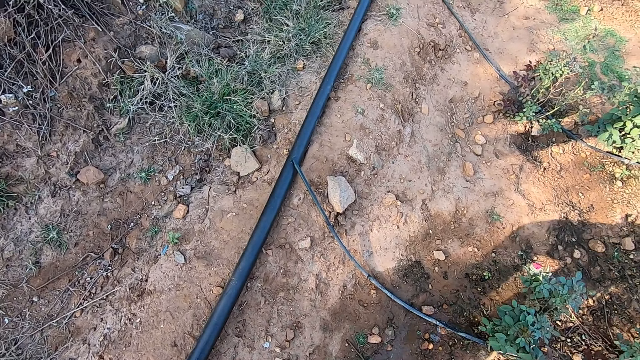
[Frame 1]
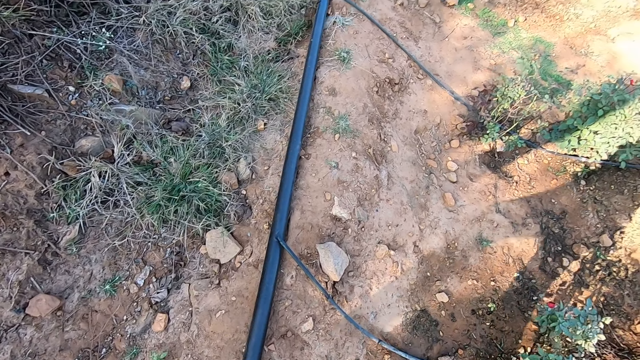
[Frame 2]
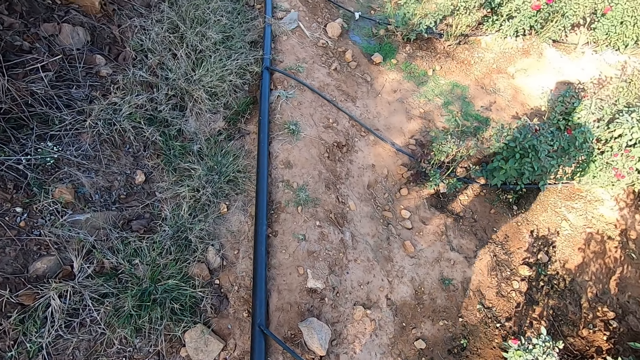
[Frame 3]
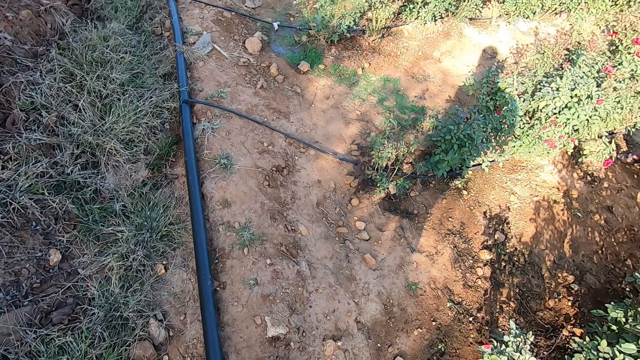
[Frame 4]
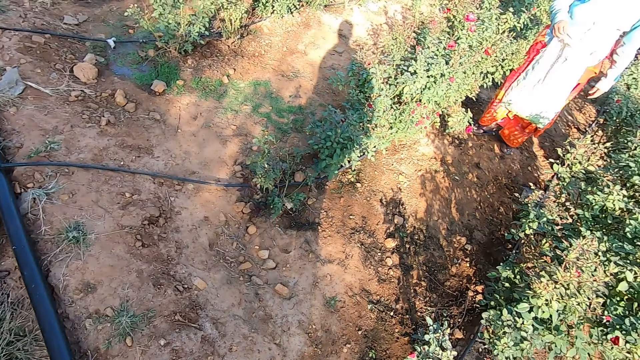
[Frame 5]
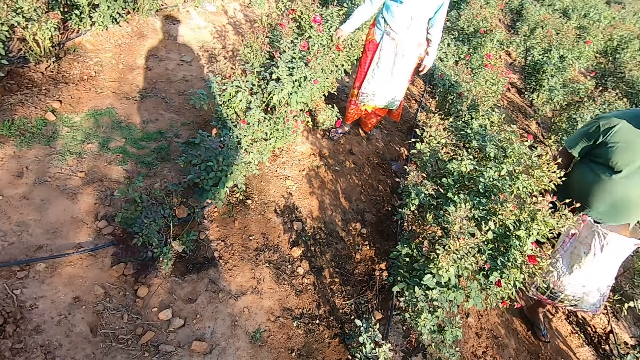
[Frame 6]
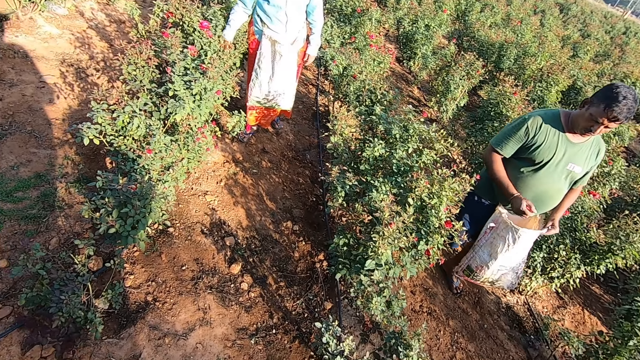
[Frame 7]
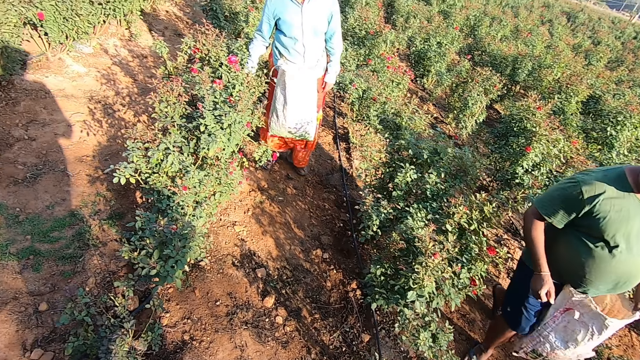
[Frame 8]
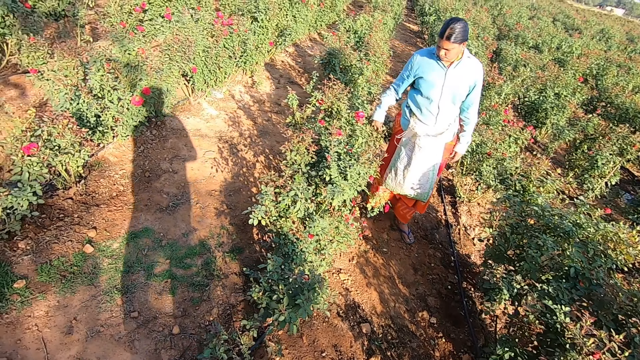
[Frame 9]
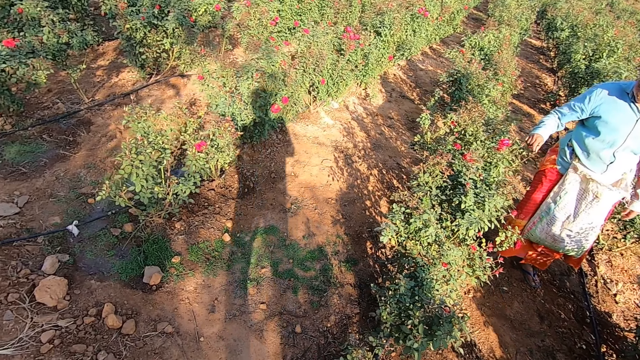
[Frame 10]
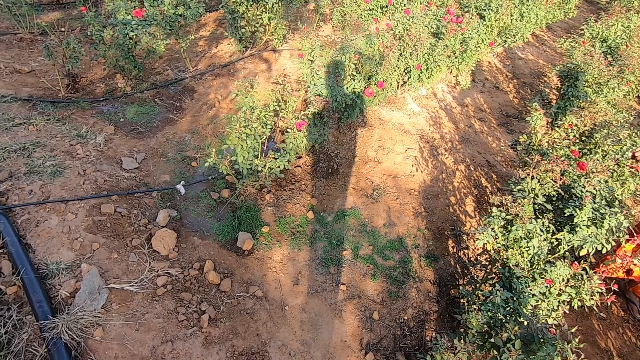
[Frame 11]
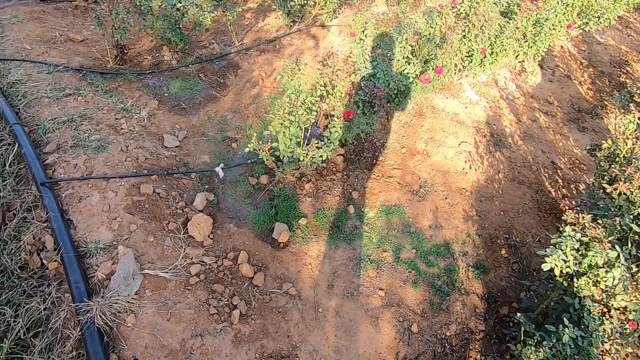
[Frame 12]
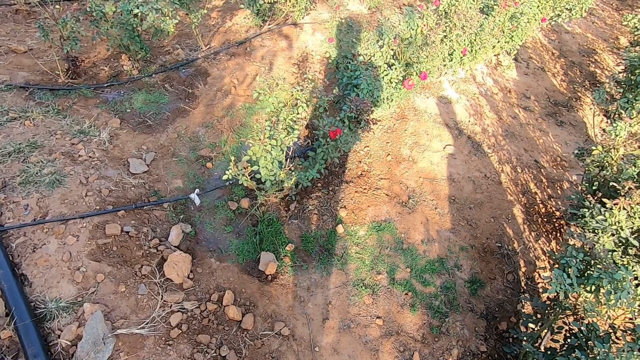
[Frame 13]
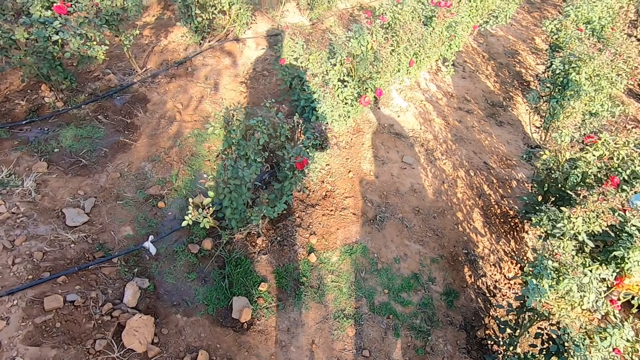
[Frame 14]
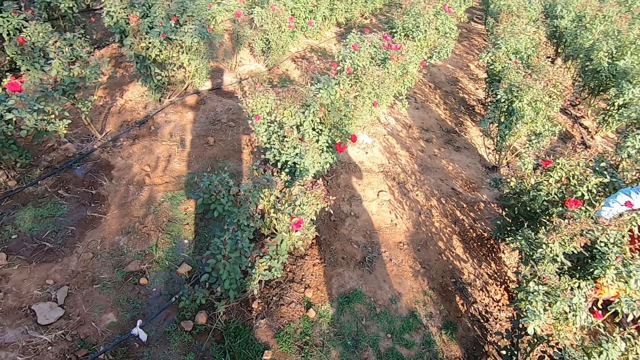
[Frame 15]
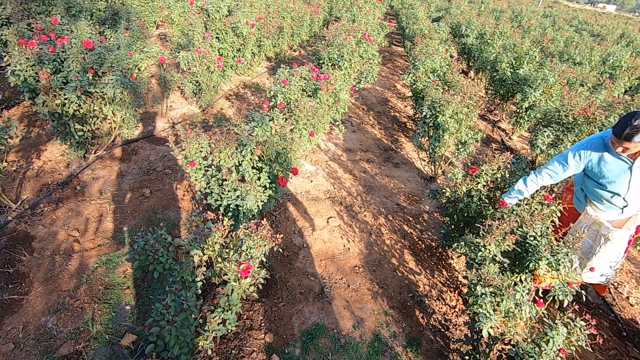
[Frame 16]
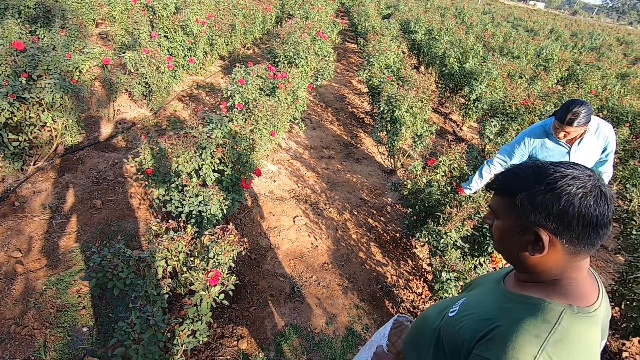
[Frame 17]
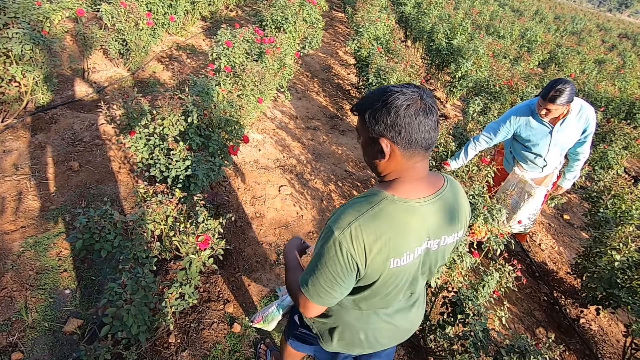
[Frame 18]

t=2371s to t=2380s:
A man picks a rose flower from the flower bed with his right hand. A person walks on the flower plantation. Another man drops a rose flower into the sack on his left hand with his right hand. The first man picks a rose flower from the flower bed with his right hand.

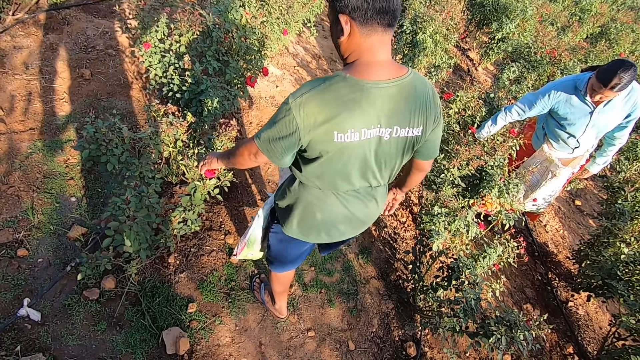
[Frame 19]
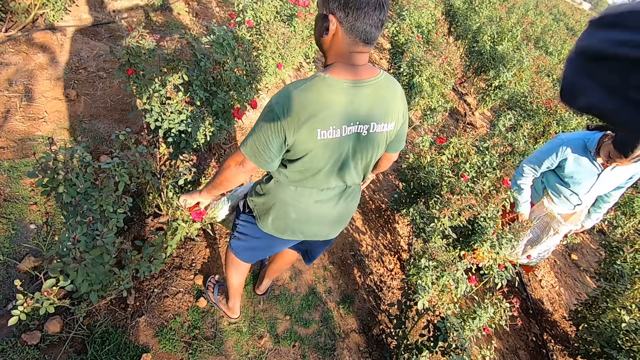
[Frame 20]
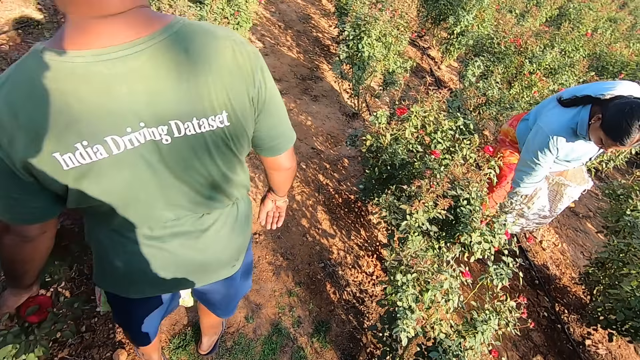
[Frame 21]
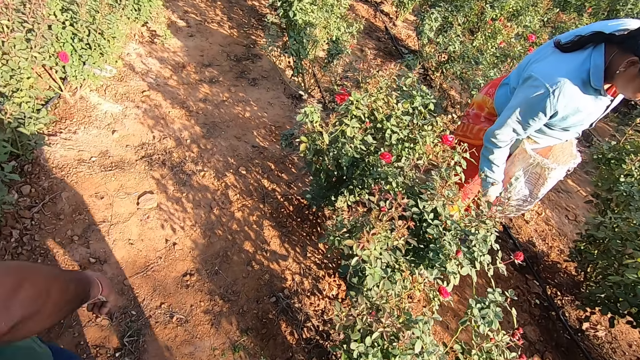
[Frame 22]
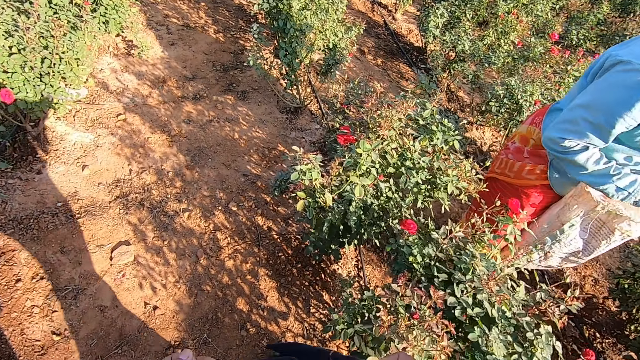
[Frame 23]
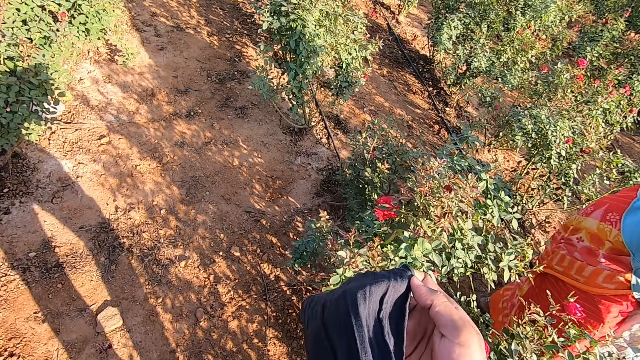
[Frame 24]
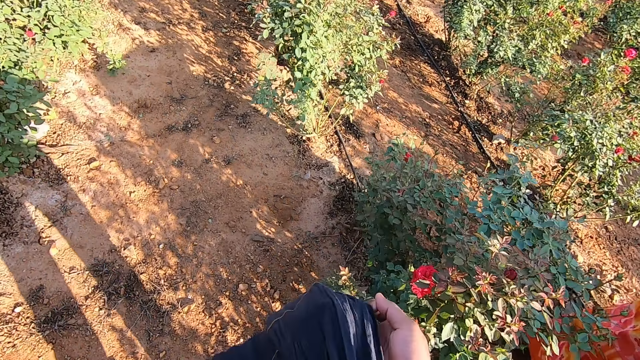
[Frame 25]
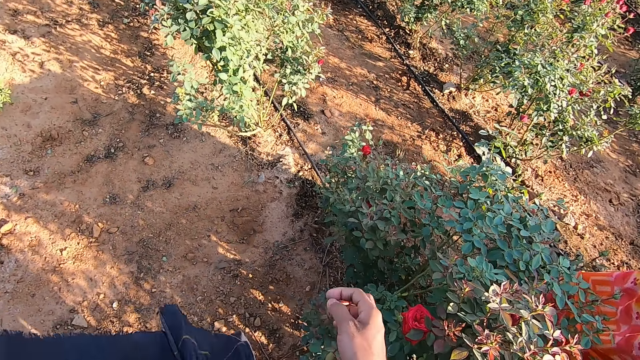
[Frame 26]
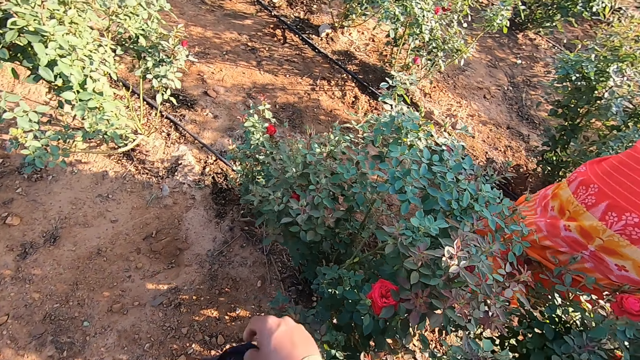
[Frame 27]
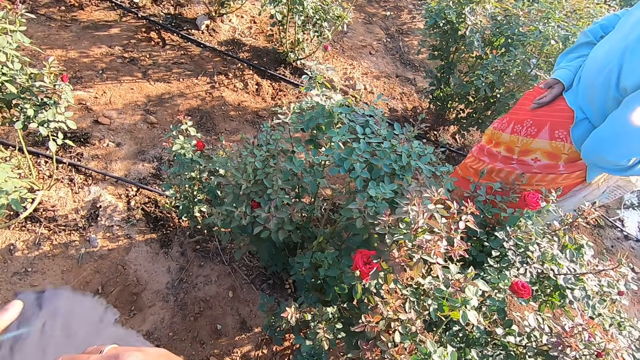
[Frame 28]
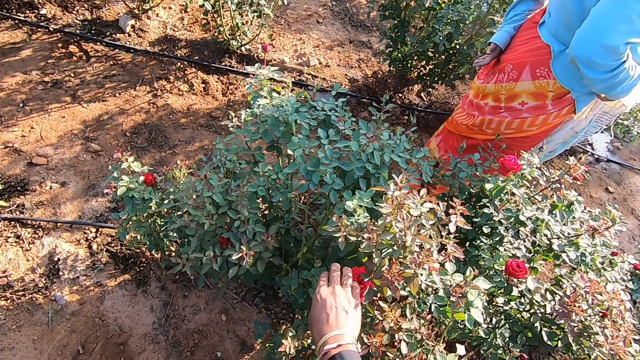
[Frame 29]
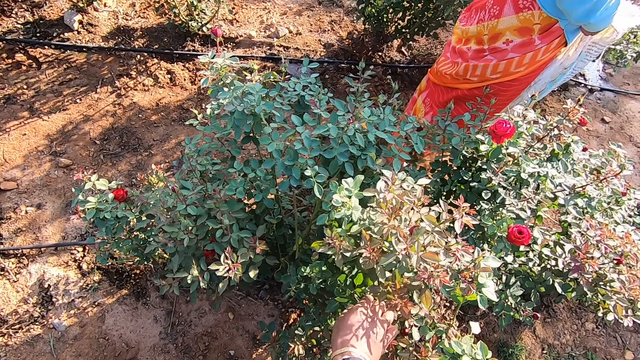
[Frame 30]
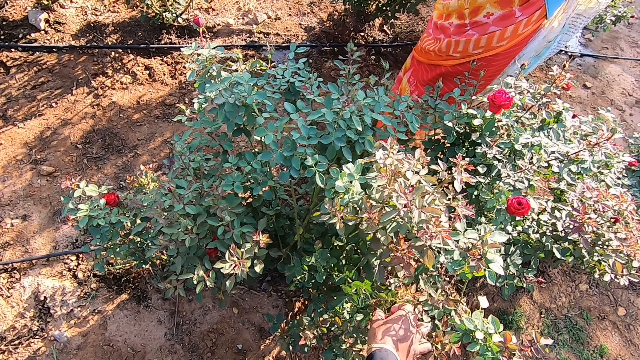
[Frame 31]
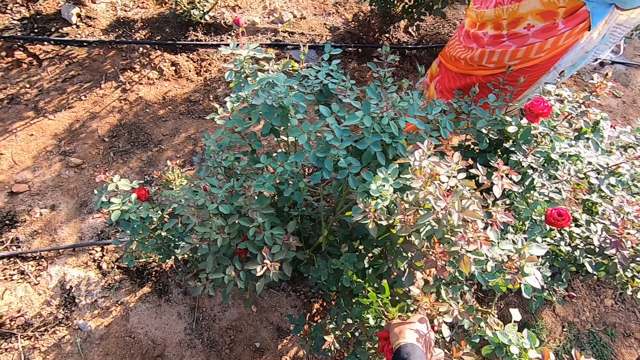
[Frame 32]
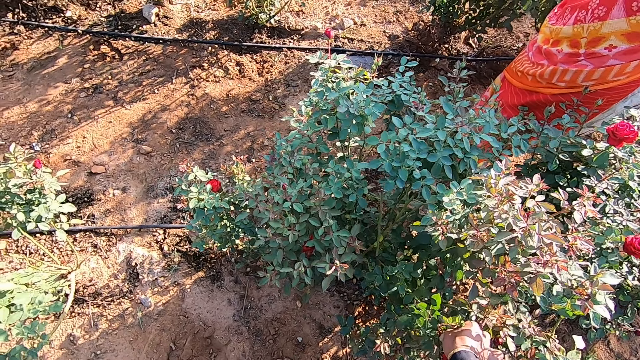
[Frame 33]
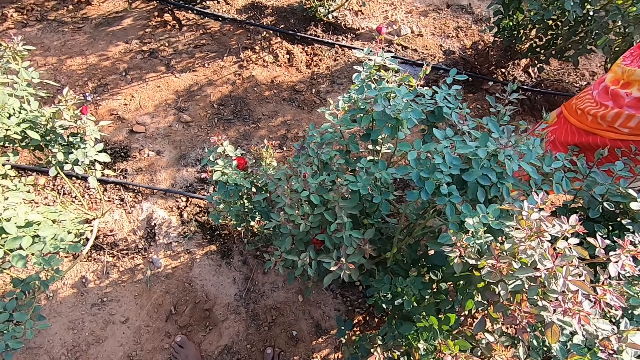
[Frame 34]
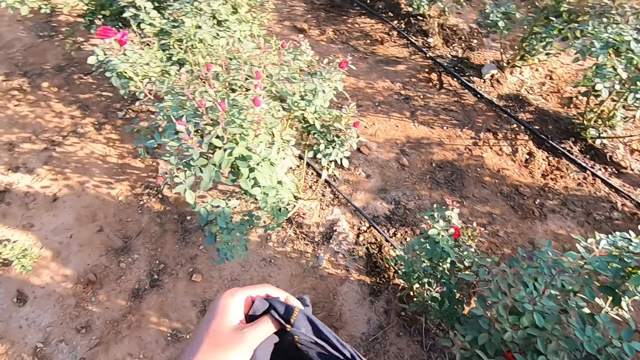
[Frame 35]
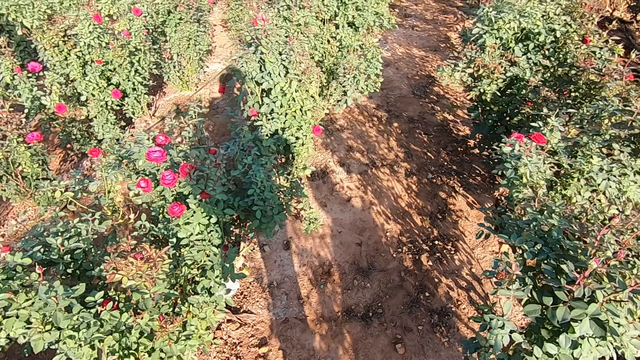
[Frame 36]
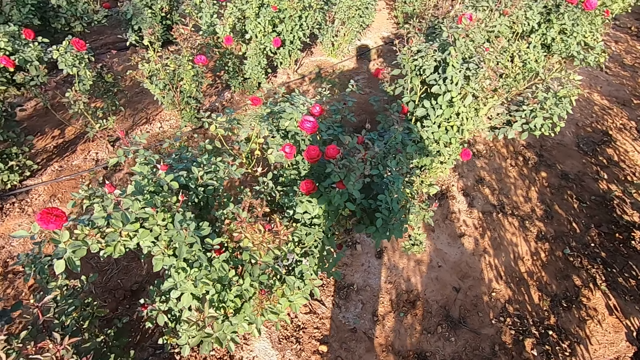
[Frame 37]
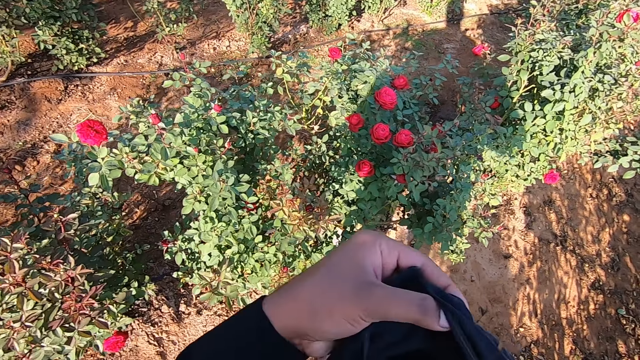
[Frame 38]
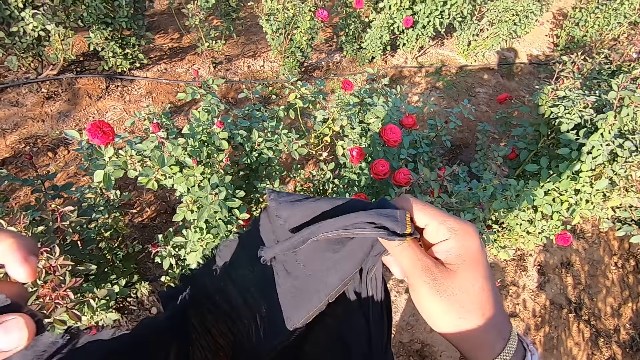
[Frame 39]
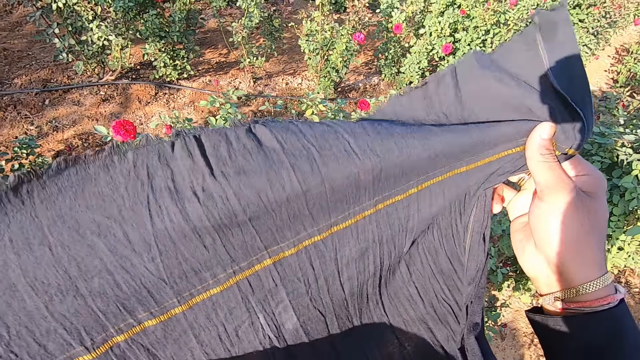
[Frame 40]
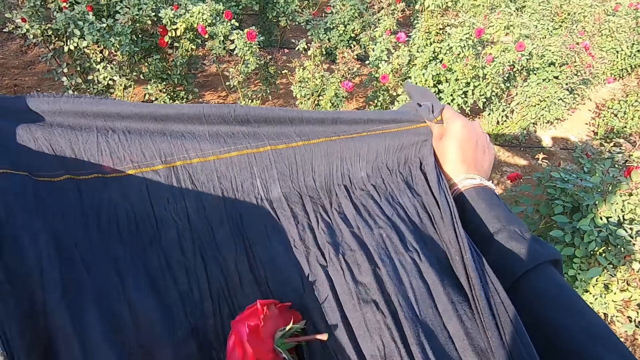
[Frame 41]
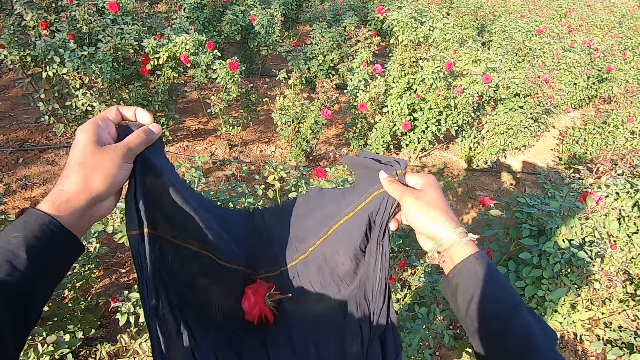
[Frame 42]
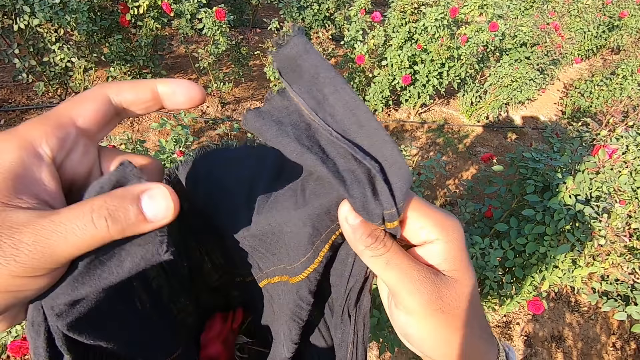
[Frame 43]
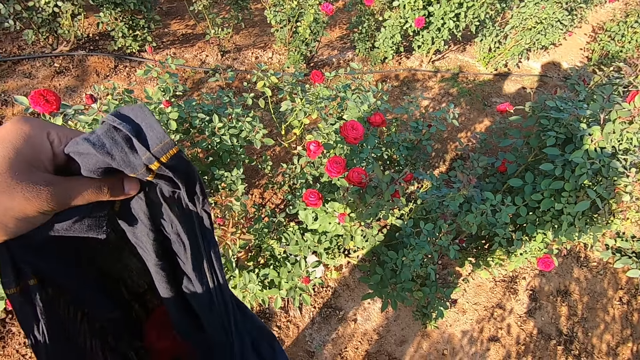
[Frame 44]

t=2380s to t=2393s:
A person touches the flower. A man picks a rose flower from the flower bed with his right hand. Another man picks a rose flower from the flower bed with his right hand. Another person puts the flower in the sack. The camera wearer holds the cloth with both hands. He interacts with the other man. He adjusts the cloth. The other person walks in the flower plantation. The camera wearer touches the flower. The other person stands beside the flower. The camera wearer picks a rose flower from the flower bed with his right hand. He touches the flower. He walks towards the other flower. He holds the cloth with both hands. He adjusts the cloth.
